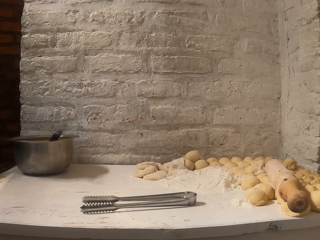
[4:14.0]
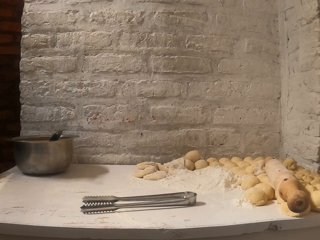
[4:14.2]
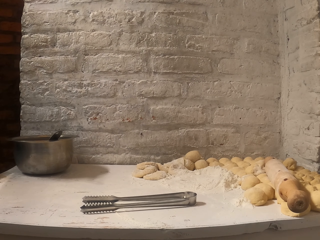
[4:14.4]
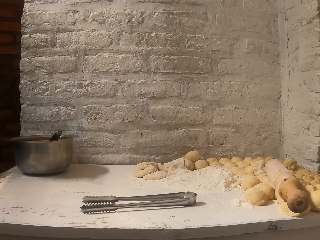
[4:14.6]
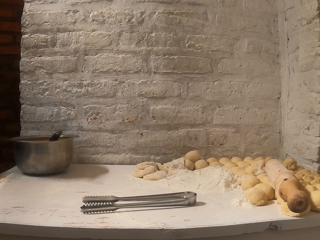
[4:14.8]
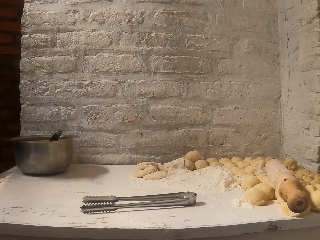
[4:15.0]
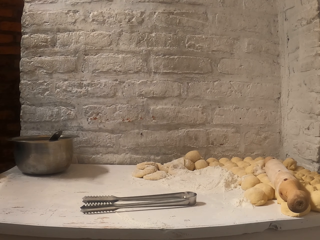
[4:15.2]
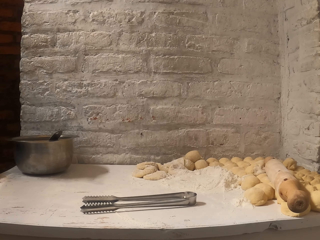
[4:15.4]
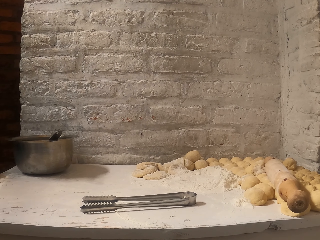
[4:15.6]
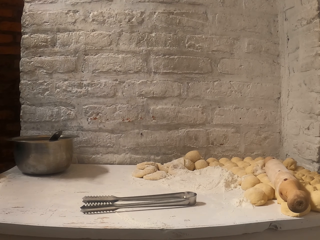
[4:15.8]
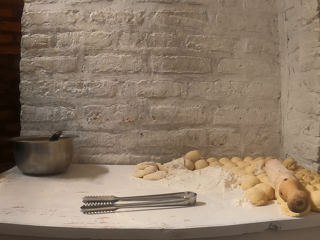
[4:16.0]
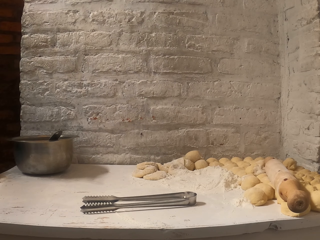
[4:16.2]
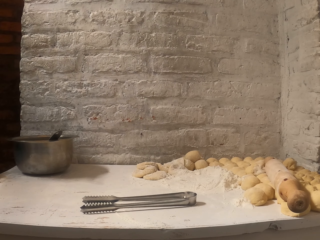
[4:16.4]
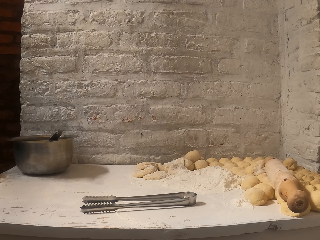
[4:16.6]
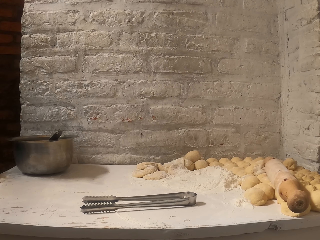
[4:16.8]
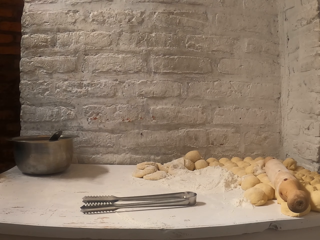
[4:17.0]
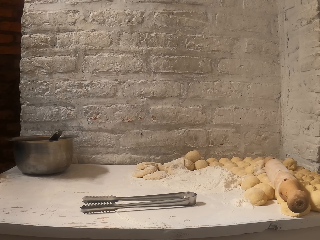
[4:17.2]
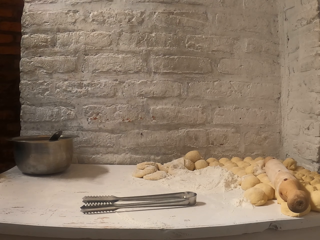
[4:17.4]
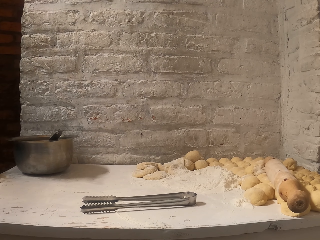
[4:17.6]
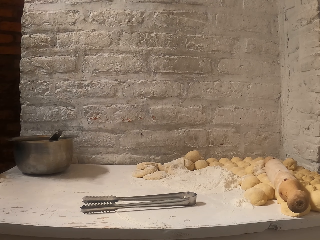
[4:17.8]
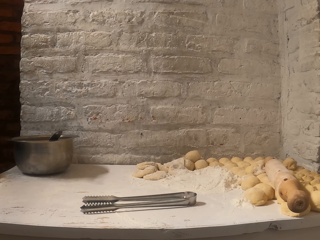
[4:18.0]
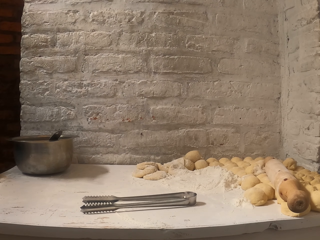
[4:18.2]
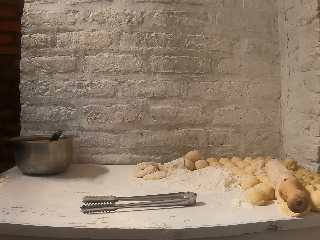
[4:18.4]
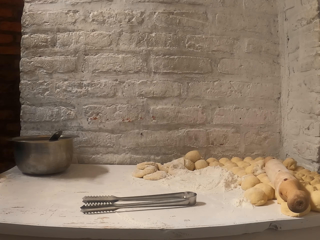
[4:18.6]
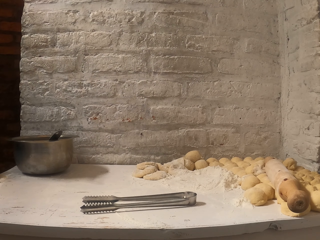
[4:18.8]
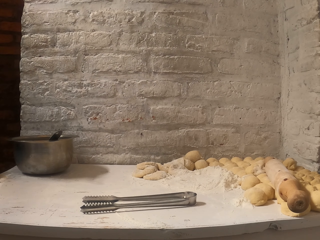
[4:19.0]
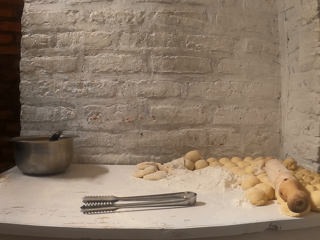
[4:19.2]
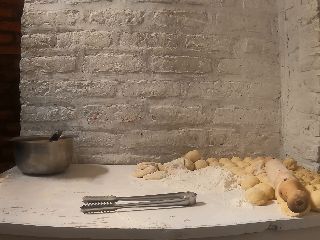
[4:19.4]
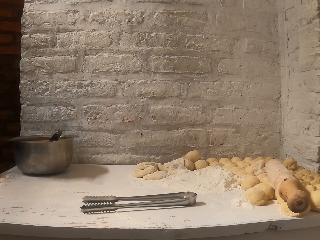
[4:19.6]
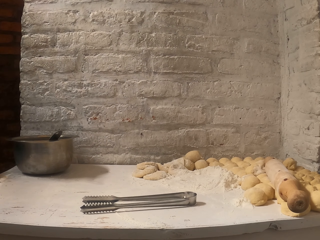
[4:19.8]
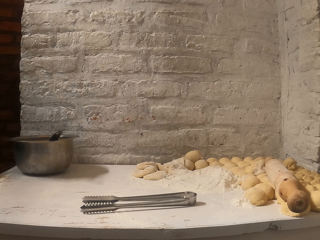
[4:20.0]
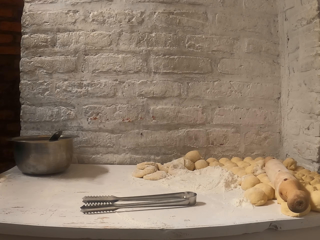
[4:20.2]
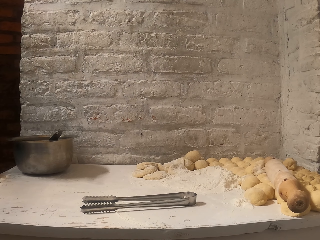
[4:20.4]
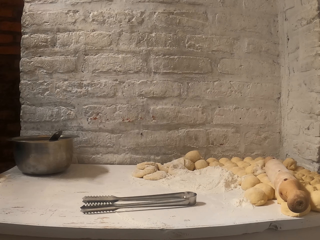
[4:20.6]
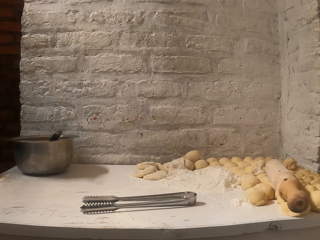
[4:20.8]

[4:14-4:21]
The camera wearer looks around.

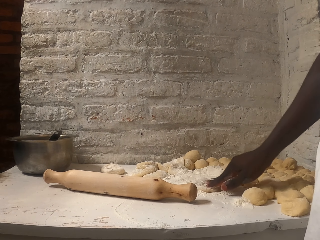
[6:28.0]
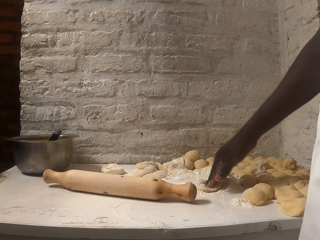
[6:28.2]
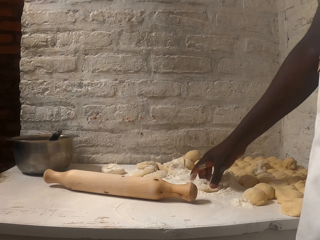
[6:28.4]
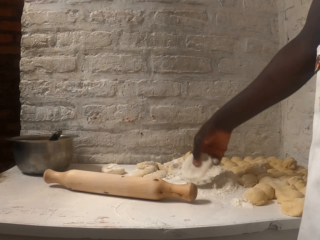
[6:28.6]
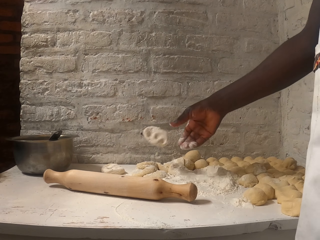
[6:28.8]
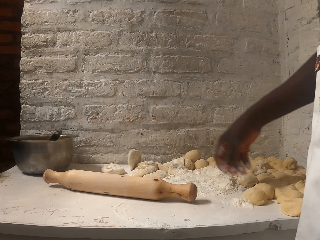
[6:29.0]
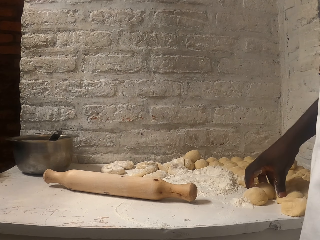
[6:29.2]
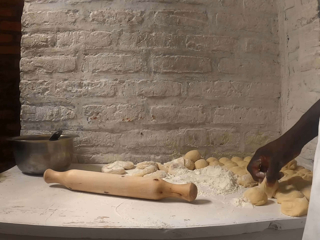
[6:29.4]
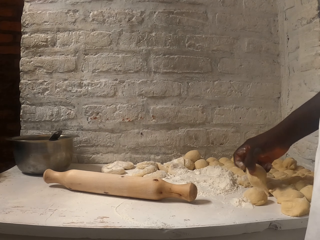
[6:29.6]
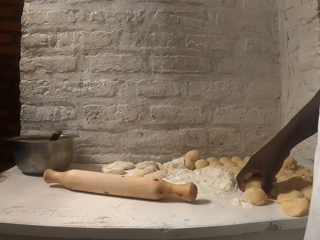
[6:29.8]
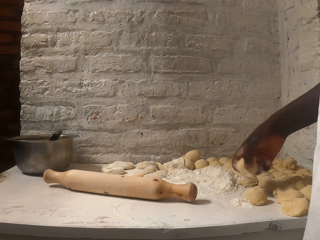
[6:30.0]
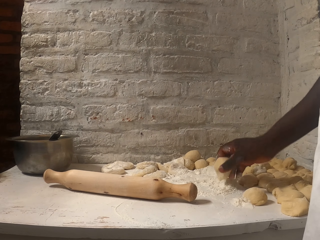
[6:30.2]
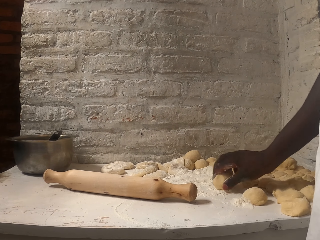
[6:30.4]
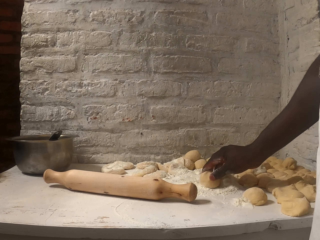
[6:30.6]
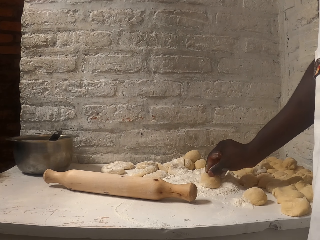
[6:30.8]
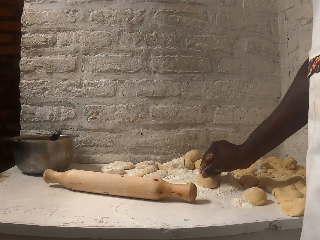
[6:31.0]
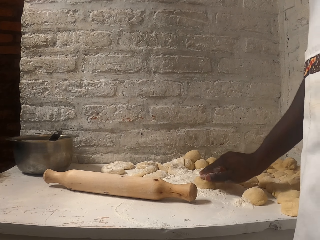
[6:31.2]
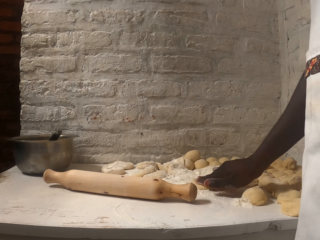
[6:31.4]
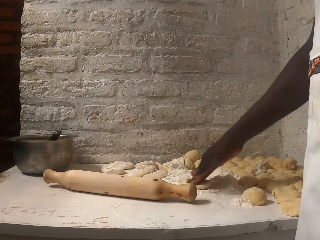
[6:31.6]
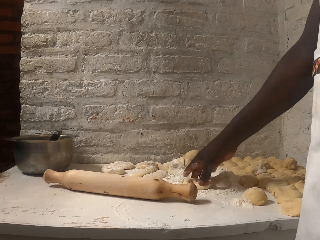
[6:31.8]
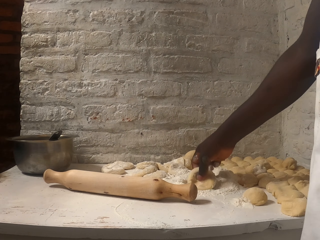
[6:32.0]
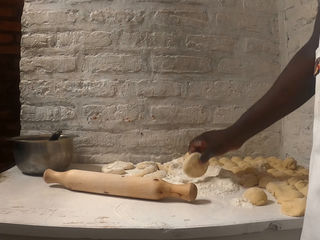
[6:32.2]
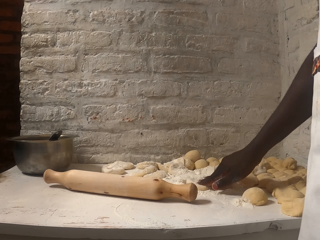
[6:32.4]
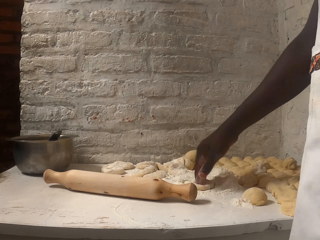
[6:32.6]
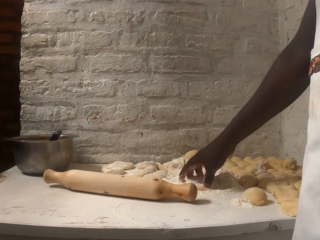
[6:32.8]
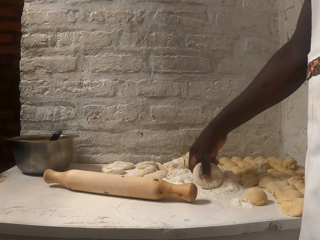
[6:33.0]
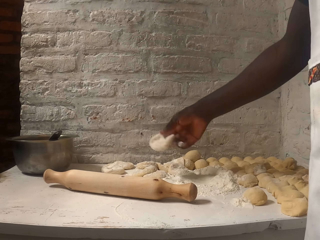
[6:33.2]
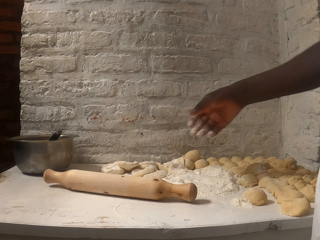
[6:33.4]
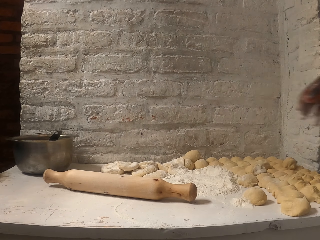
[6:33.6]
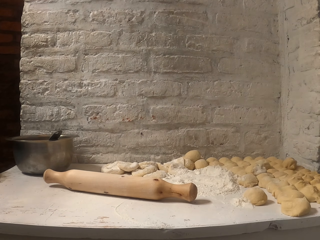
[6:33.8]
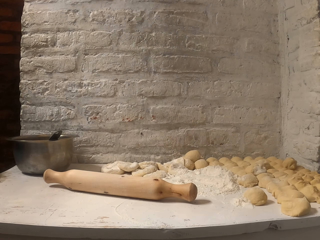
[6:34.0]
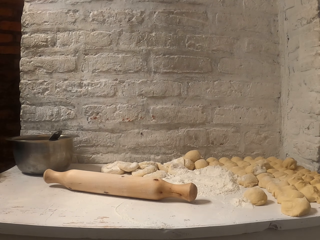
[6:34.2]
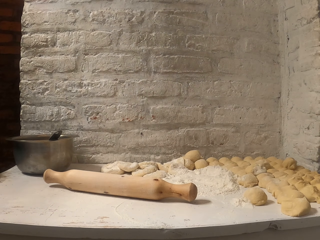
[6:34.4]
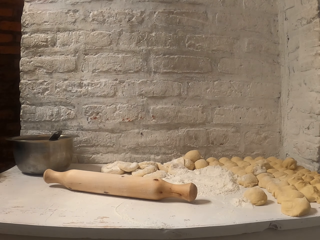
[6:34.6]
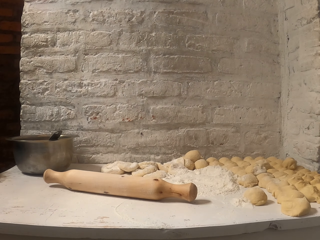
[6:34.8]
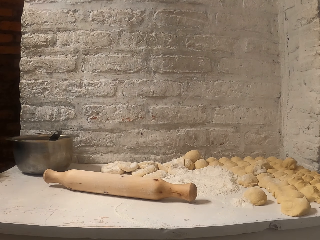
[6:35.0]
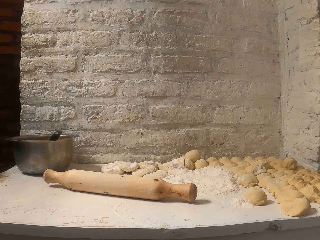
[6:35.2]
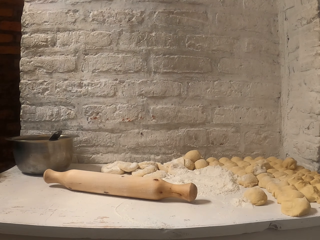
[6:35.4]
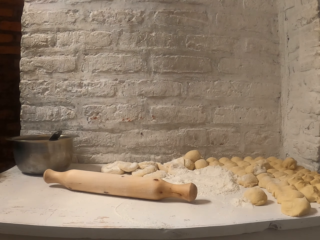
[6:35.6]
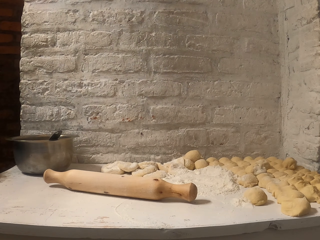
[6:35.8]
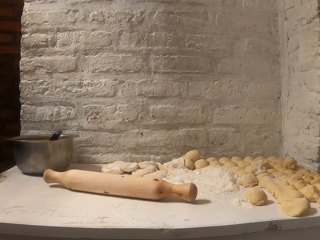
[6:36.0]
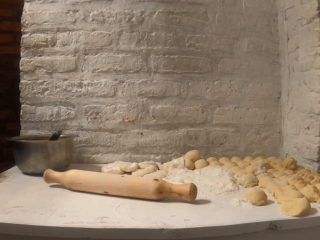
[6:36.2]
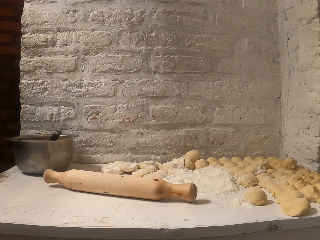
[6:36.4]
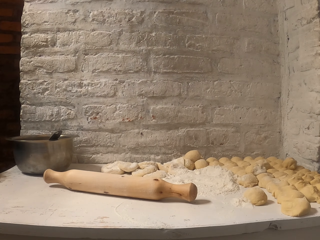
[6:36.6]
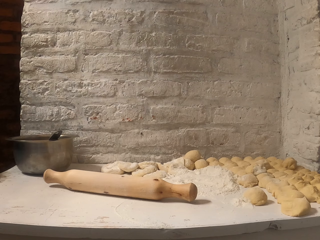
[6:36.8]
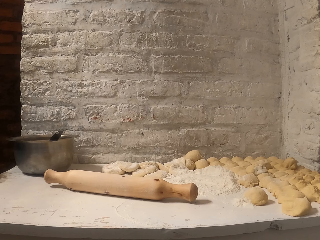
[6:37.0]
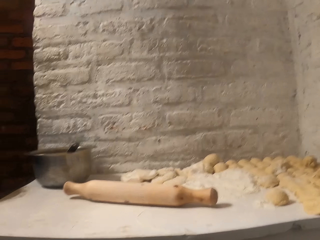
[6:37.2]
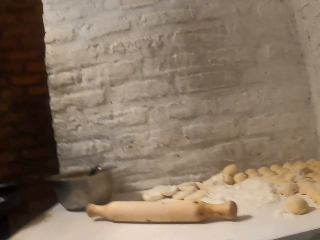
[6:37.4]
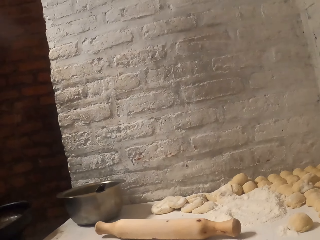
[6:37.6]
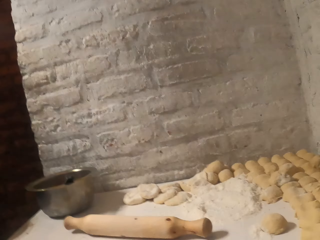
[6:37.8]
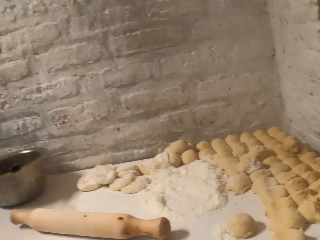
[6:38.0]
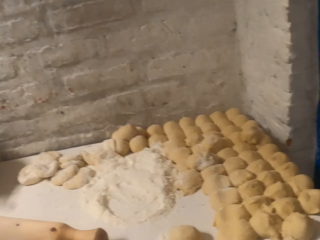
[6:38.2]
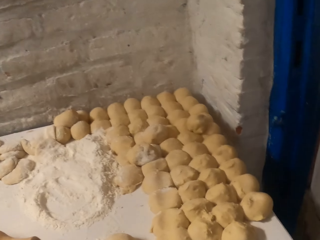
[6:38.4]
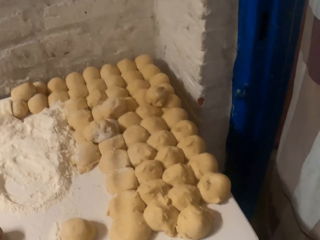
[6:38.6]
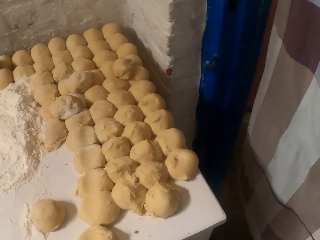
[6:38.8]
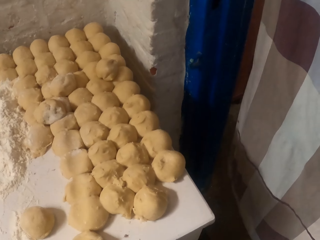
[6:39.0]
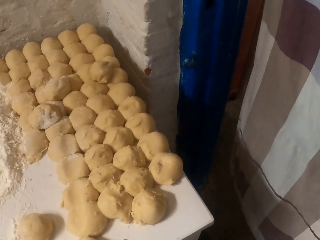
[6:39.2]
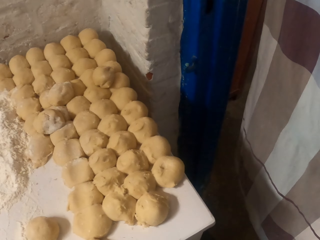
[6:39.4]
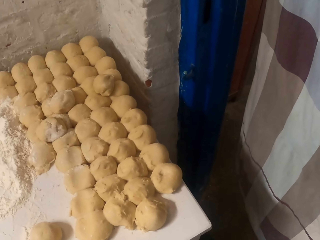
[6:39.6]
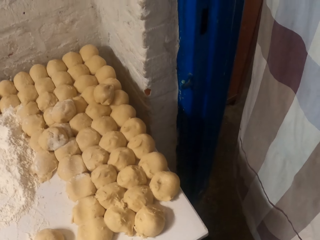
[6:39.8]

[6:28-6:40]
The man picks the dough from the flour on the table with his right hand. He drops the dough on the baking table with his right hand. He picks the dough from the baking table with his right hand. He drops the dough on the flour on the table with his right hand. He smears the dough with flour. He presses the dough on the flour on the baking table with his right hand. He picks the dough from the flour on the table with his right hand. He presses the dough on the flour on the baking table with his right hand. He picks the dough from the flour on the table with his right hand. He drops the dough on the flour on the table with his right hand. The camera wearer looks around.
